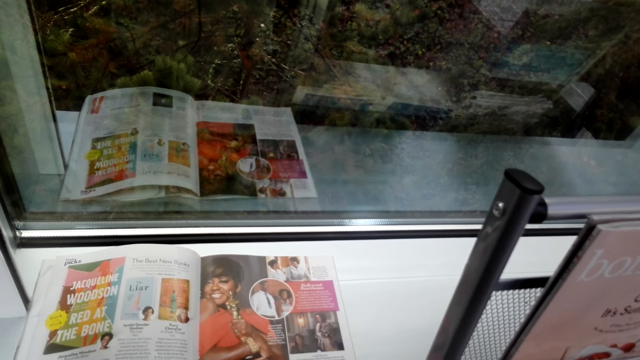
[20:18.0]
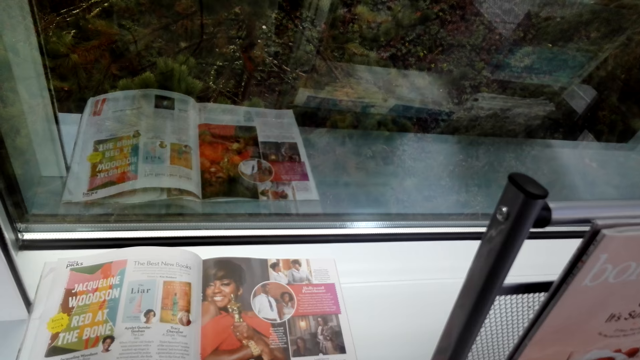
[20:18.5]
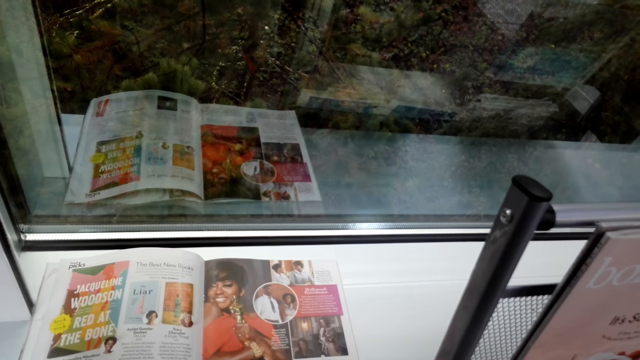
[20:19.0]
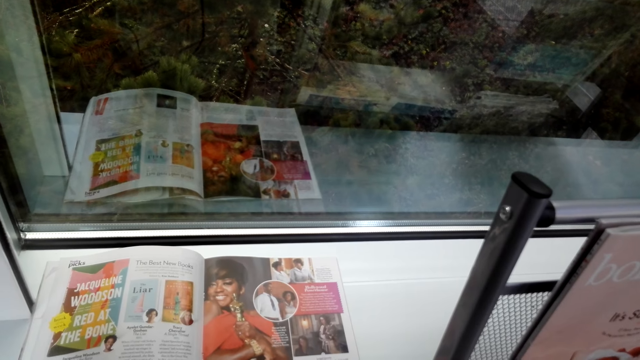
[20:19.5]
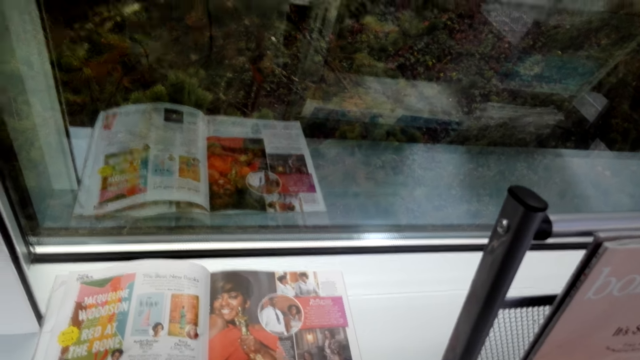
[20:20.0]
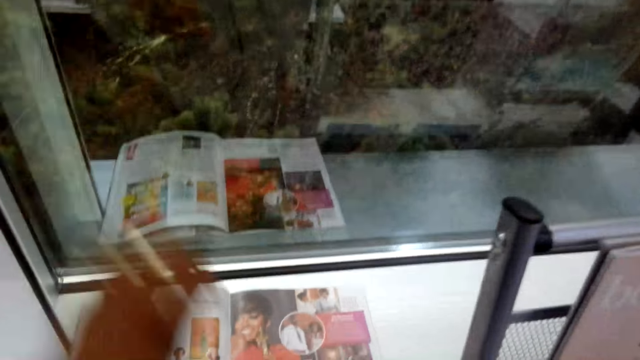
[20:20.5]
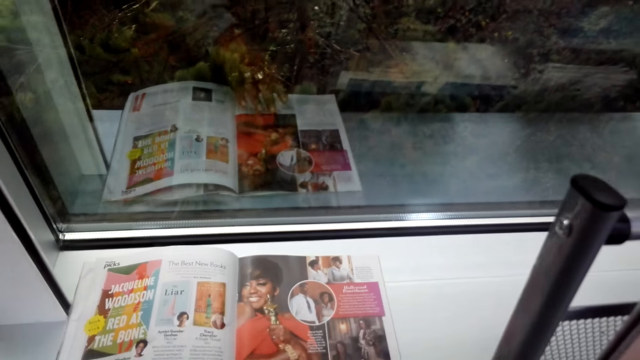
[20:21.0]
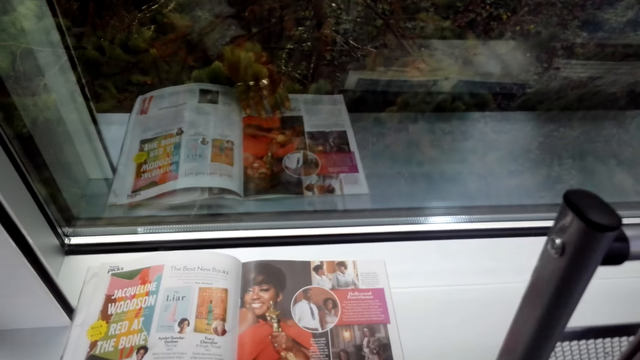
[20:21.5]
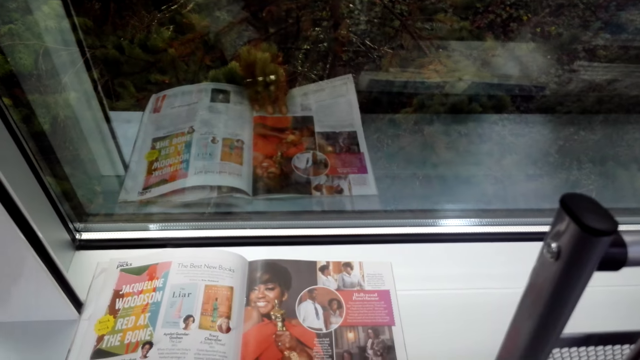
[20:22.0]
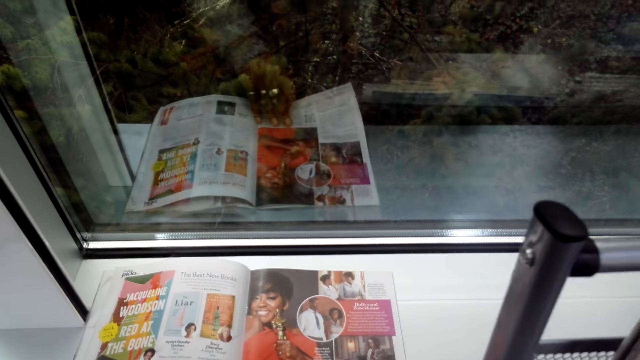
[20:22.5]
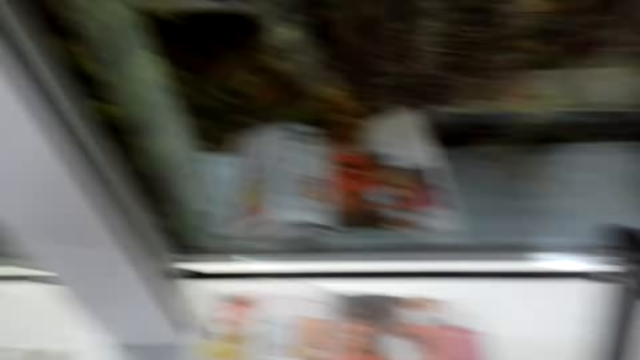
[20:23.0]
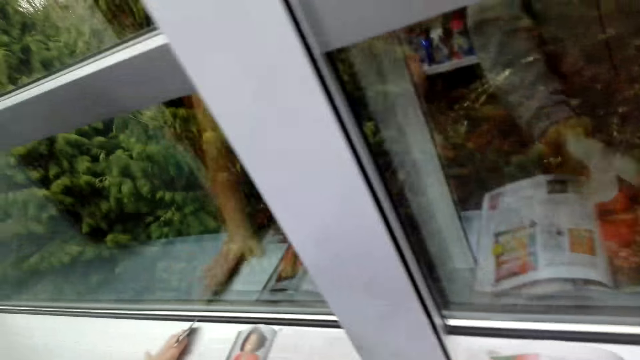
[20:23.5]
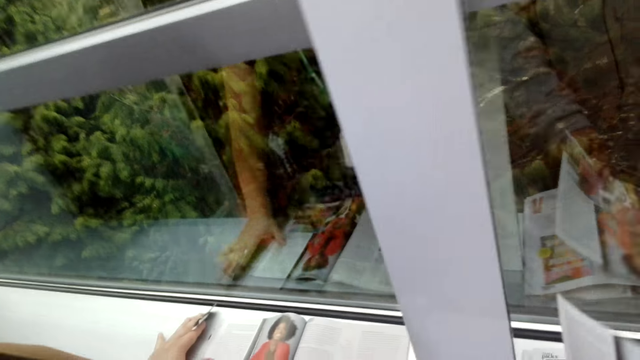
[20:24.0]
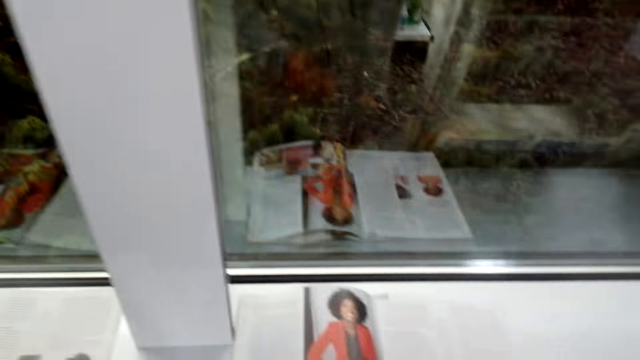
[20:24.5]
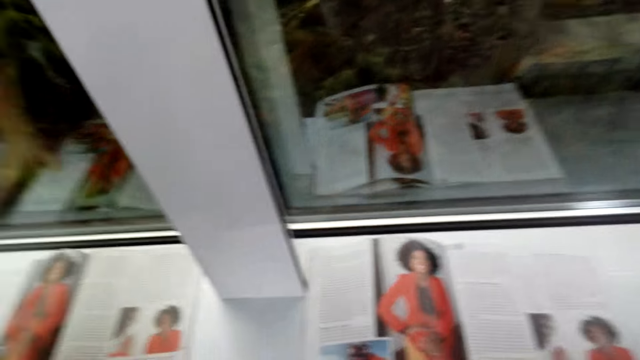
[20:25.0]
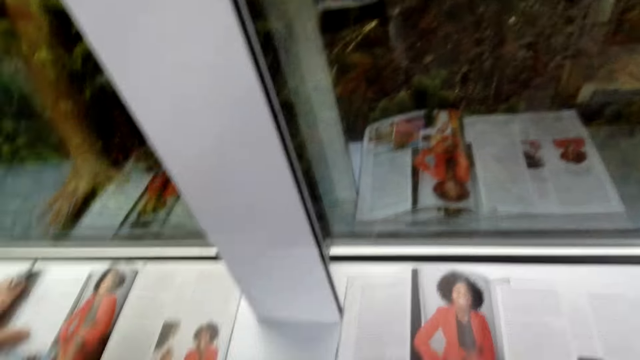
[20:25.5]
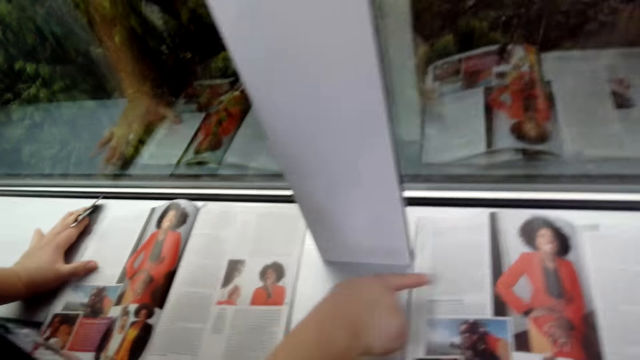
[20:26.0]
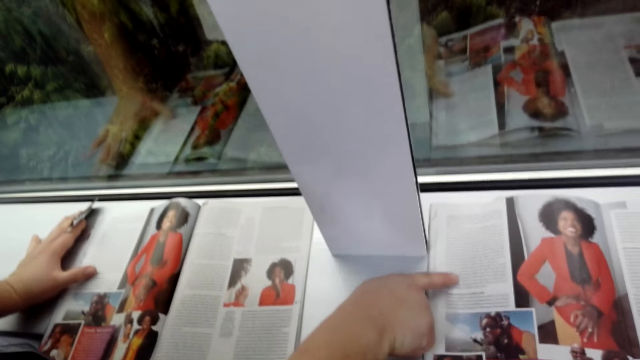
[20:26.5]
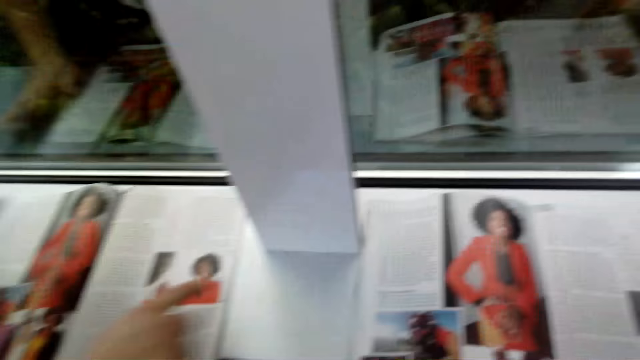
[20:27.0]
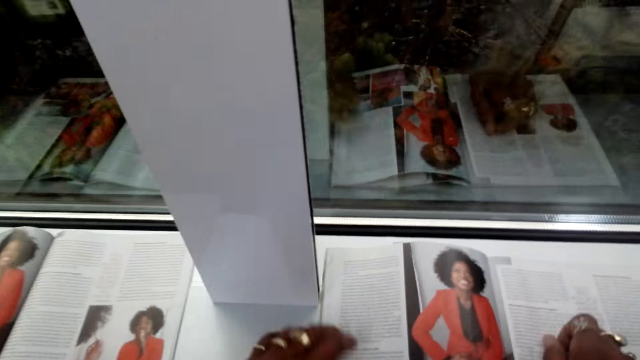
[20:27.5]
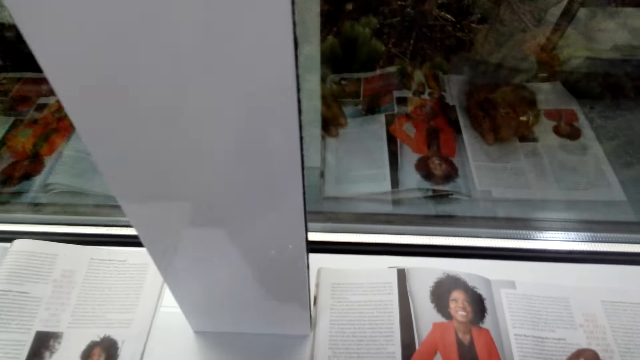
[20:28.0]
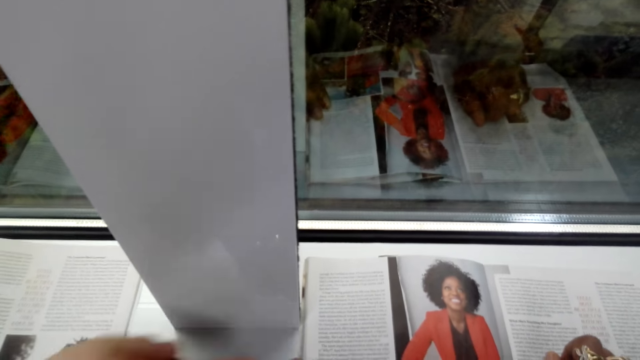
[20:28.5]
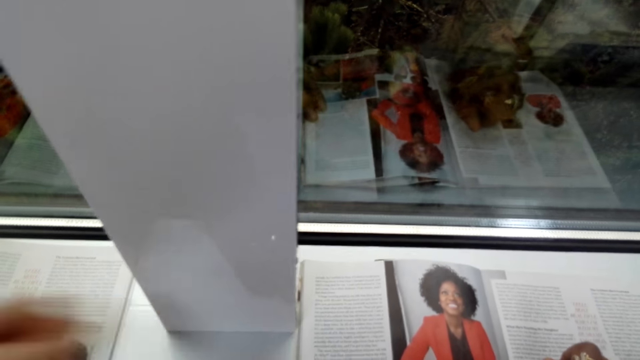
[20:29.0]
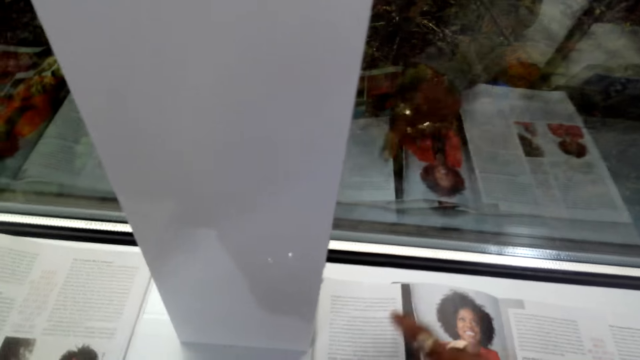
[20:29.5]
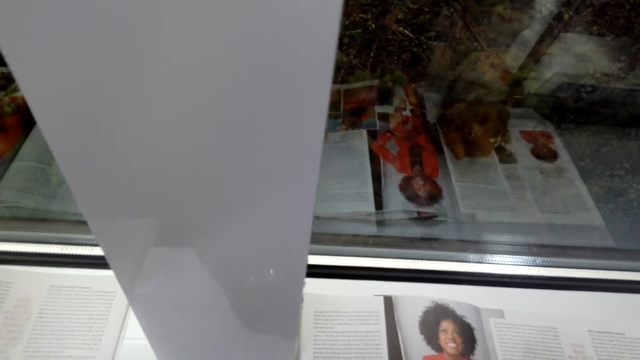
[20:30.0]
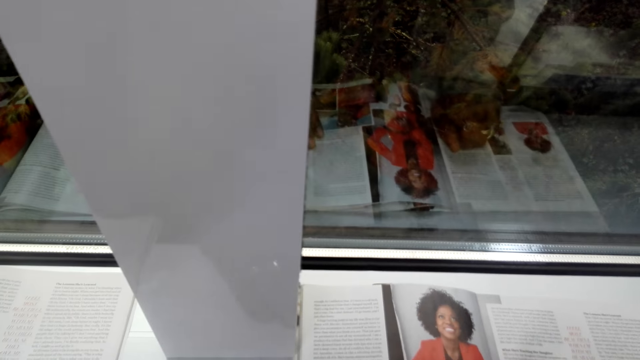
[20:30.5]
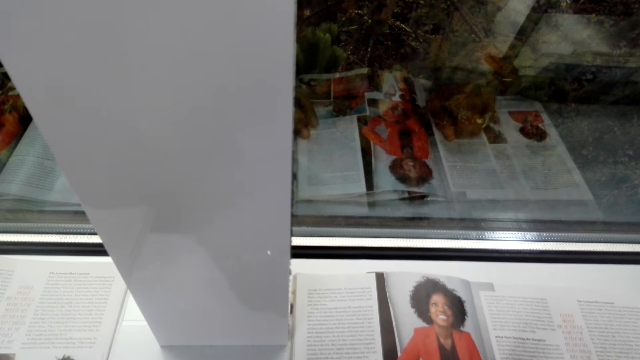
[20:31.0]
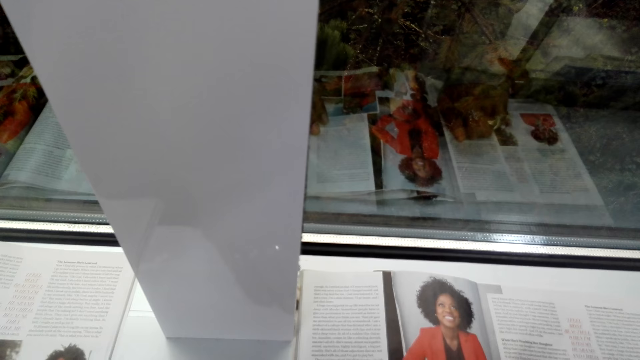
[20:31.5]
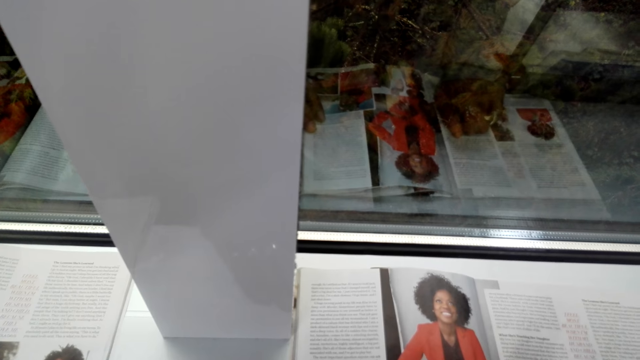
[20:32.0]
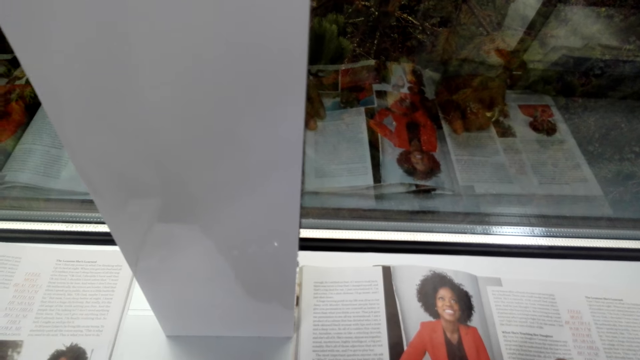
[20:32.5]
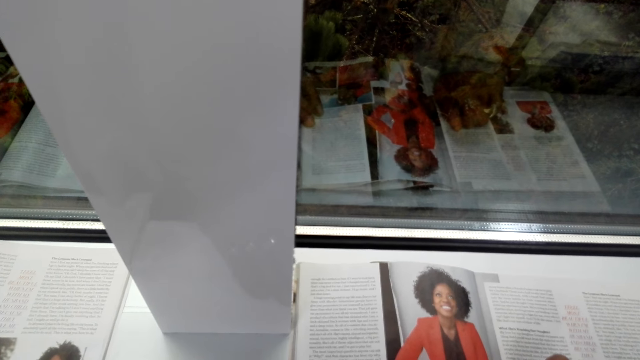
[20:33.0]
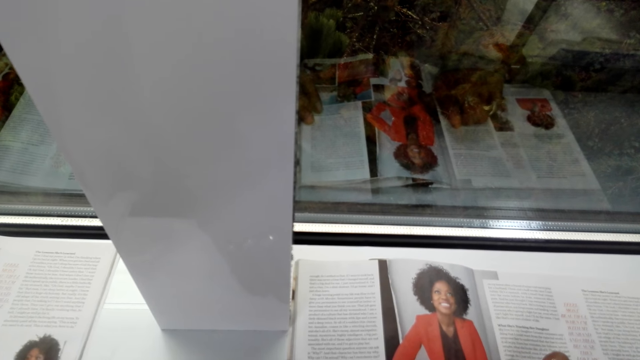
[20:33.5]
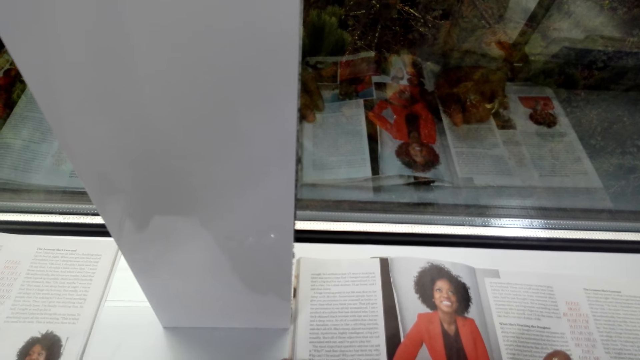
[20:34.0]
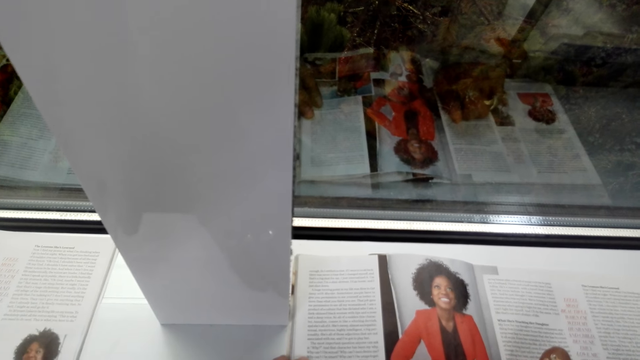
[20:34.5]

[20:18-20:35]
The camera wearer moves the left hand. They read a magazine. They turn the page of the magazine. They converse with a man. They read the magazine. The man converses with the camera wearer. The man touches the novel for the camera wearer. The man points the magazine. The camera wearer moves both hands and places both hands on the magazine. They read the magazine. The man points the magazine. The camera wearer moves the right hand. They read the magazine.

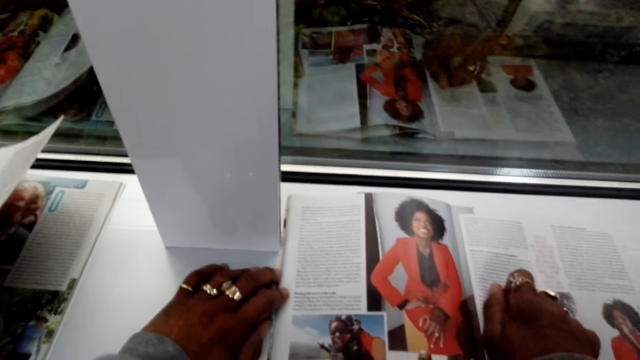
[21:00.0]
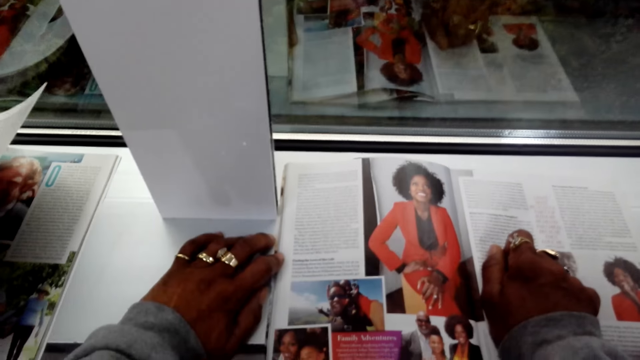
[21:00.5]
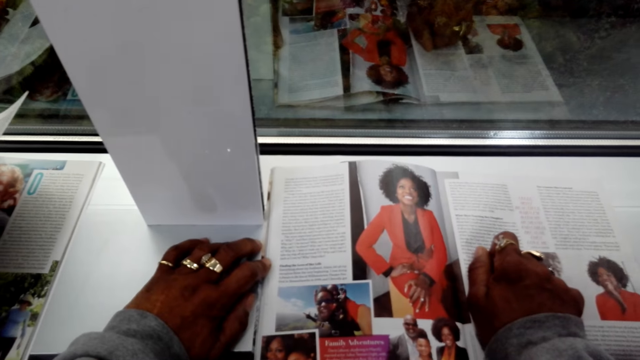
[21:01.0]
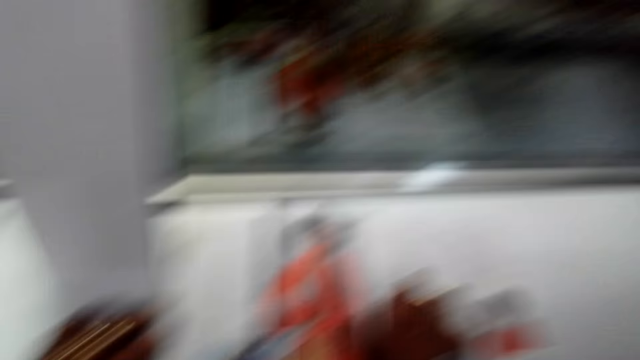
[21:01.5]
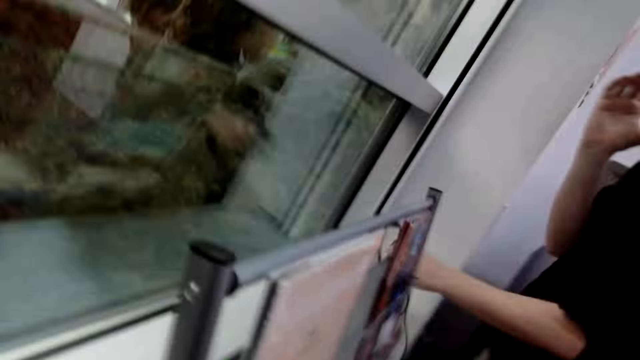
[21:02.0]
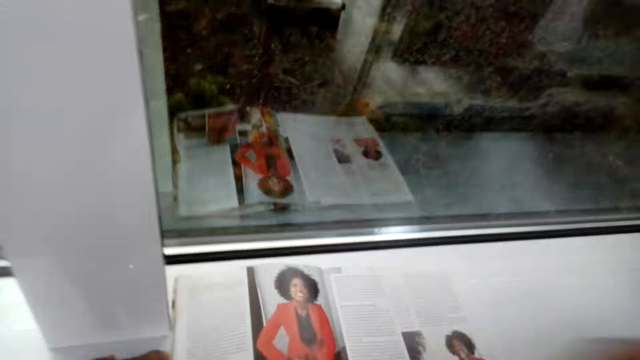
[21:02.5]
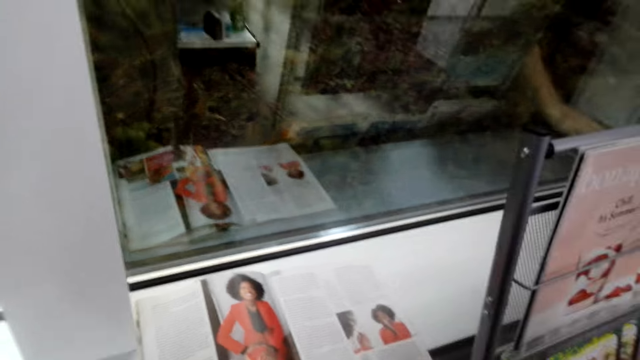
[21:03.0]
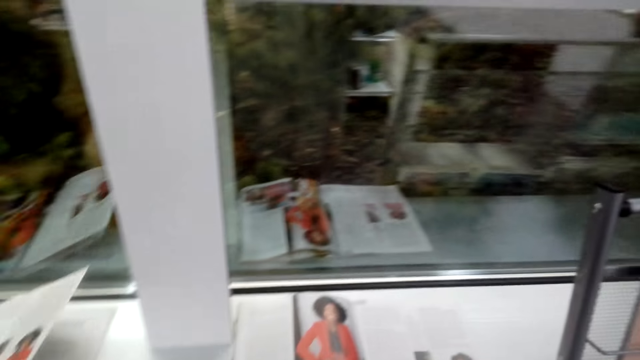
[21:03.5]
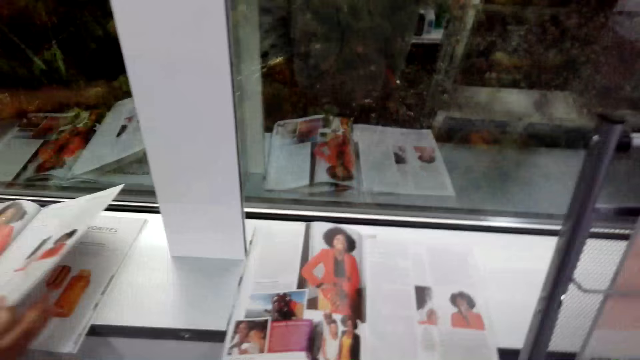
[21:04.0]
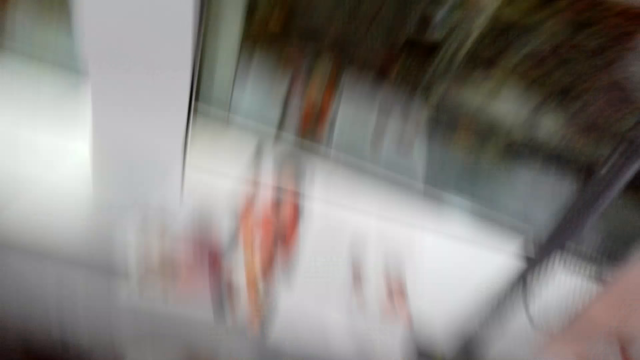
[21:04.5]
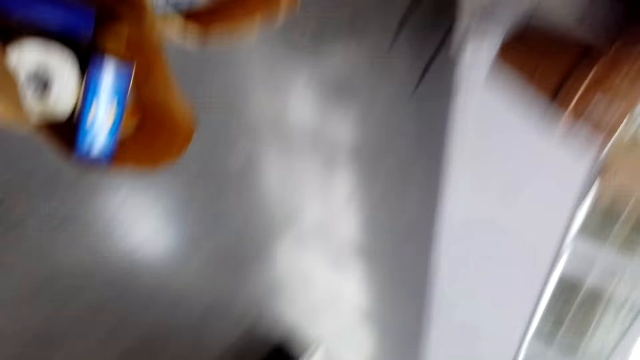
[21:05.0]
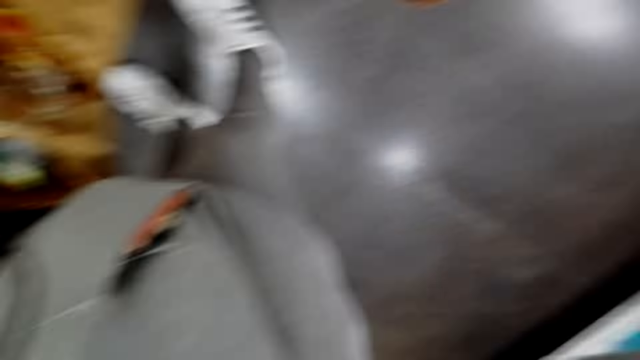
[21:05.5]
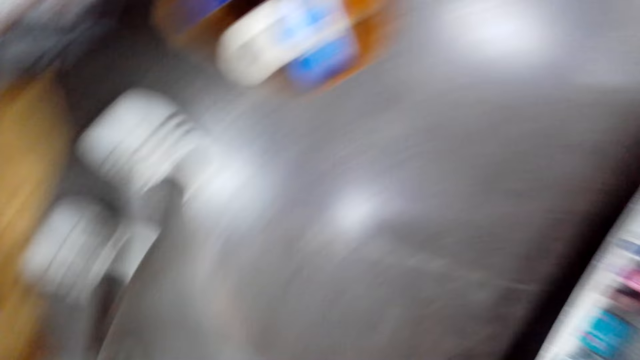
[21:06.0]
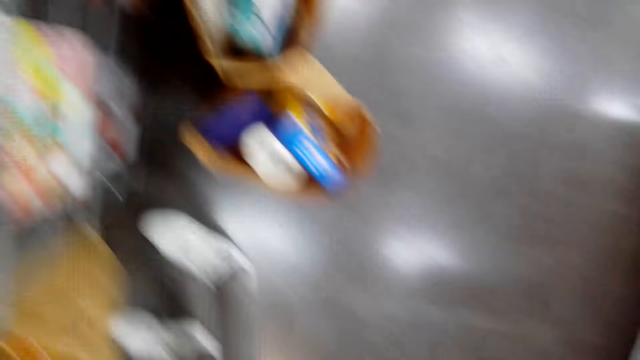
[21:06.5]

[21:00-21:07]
The camera wearer looks around. They read a magazine. They look around.
